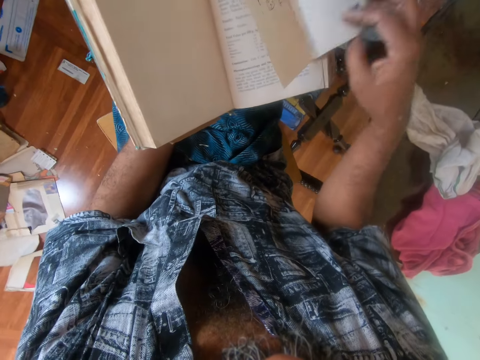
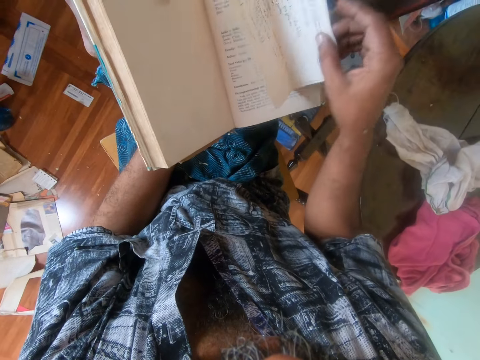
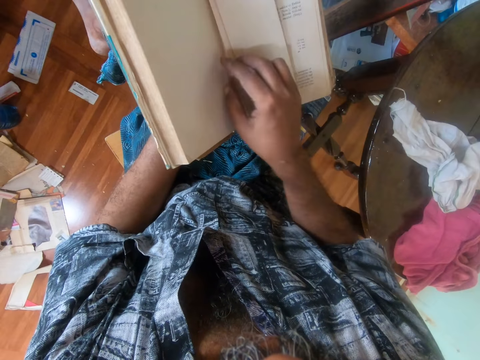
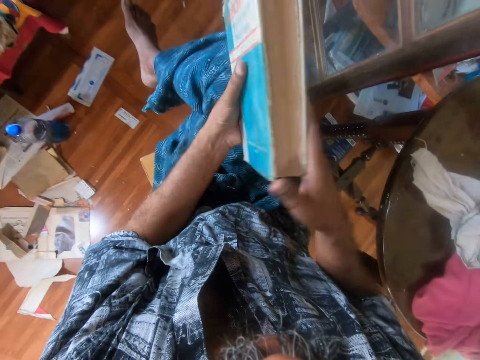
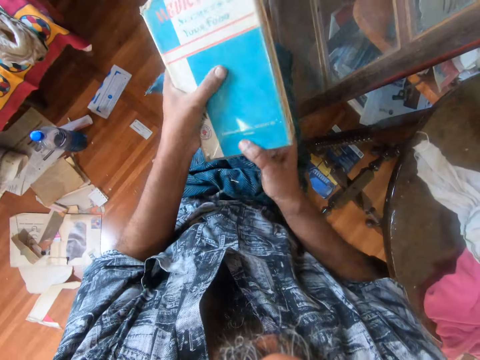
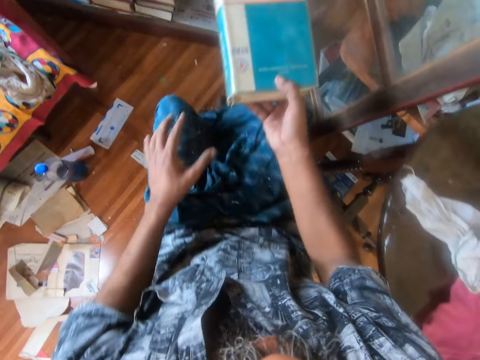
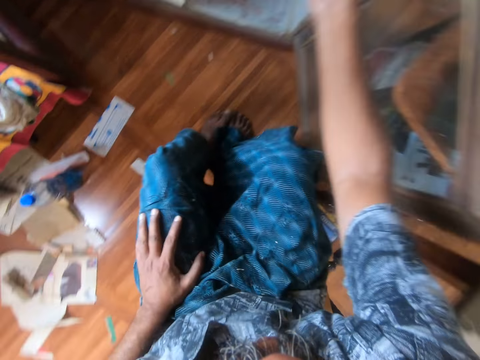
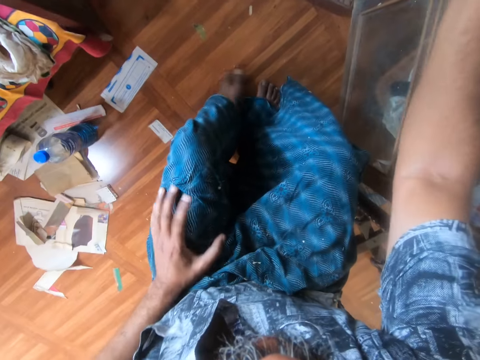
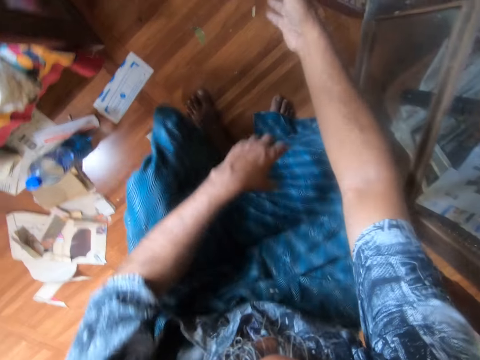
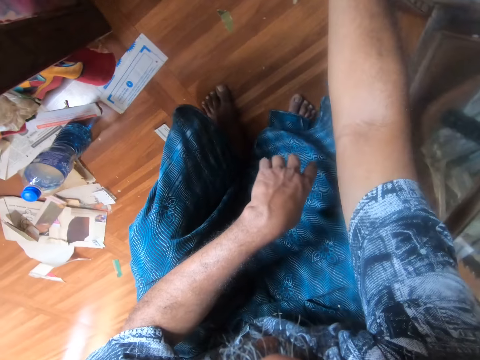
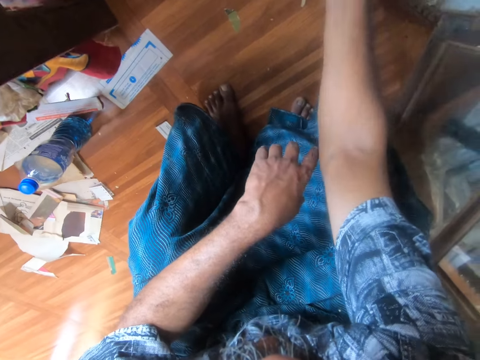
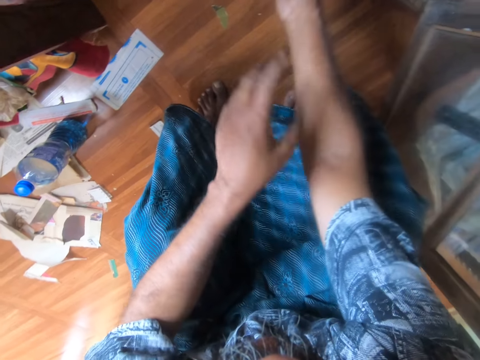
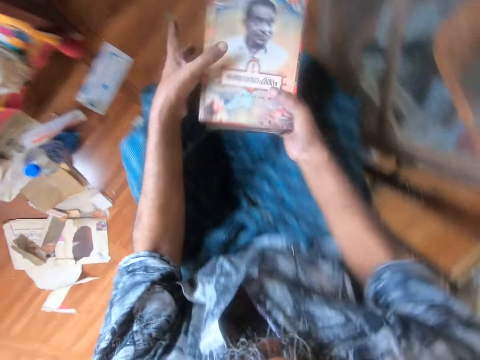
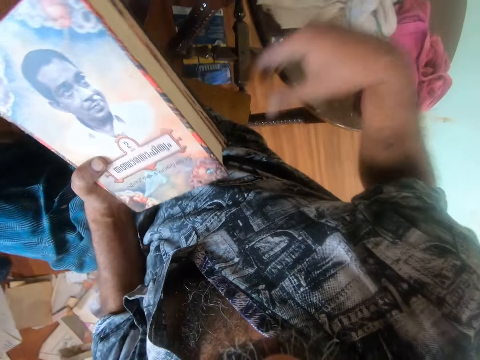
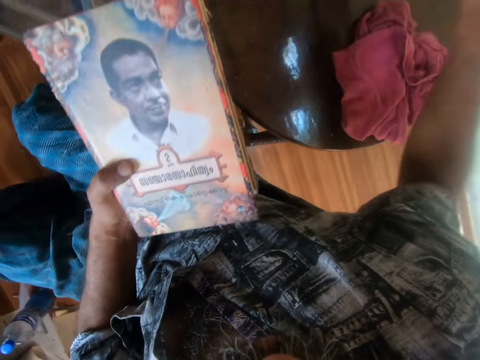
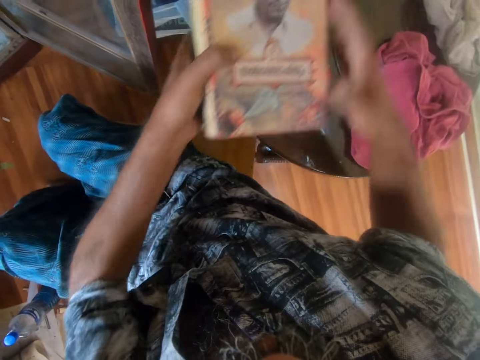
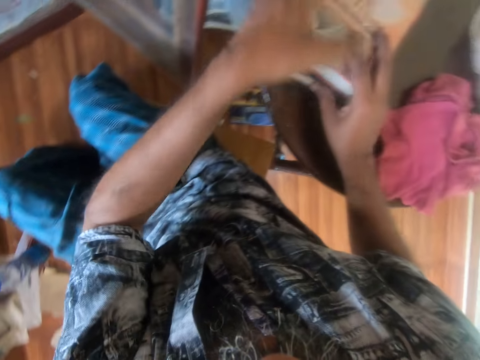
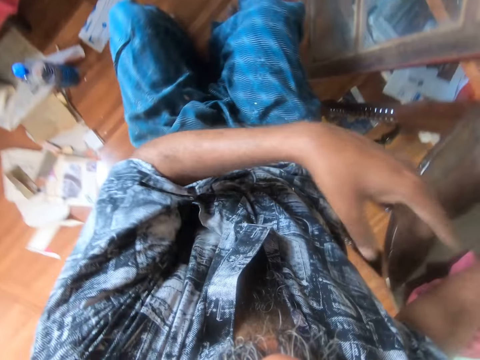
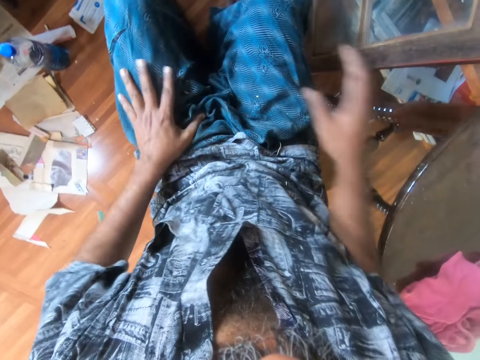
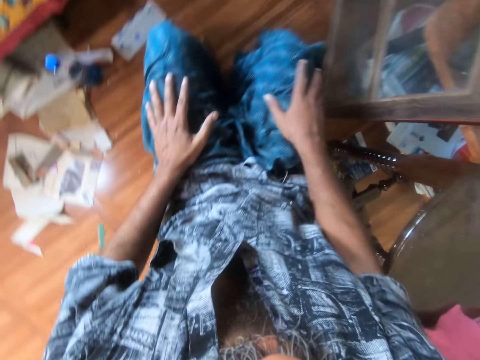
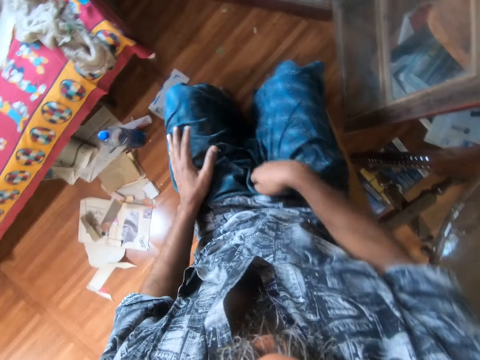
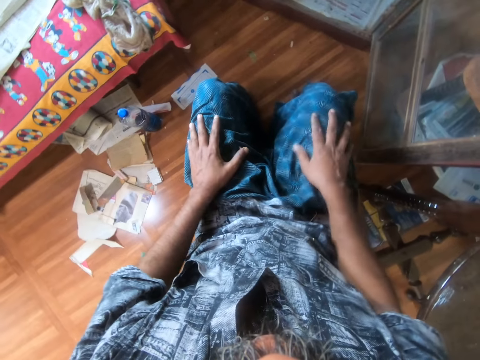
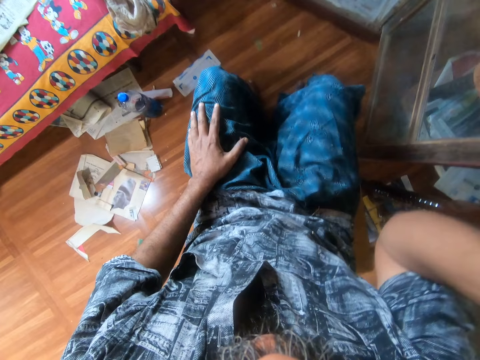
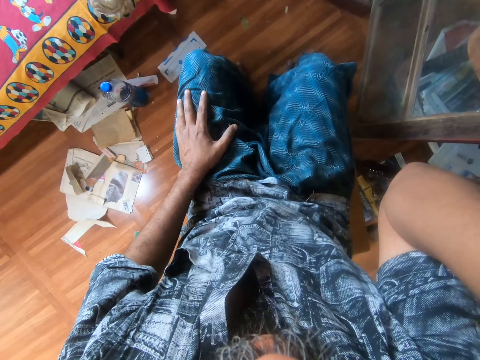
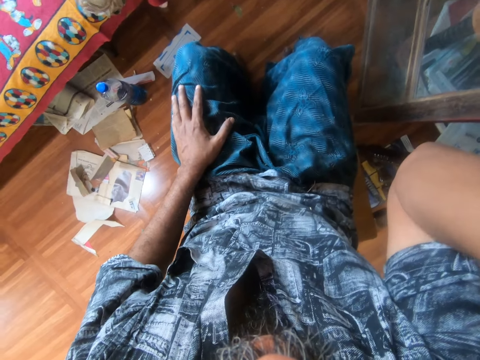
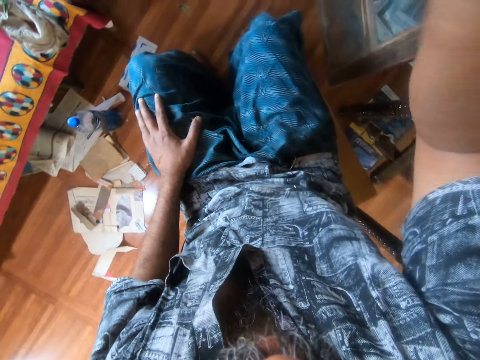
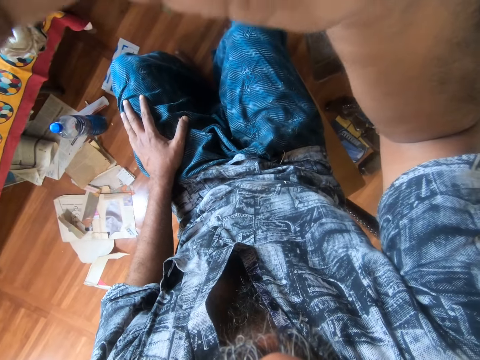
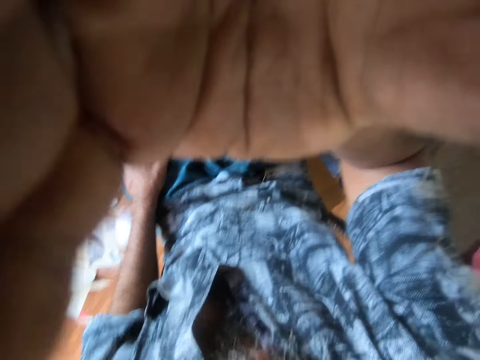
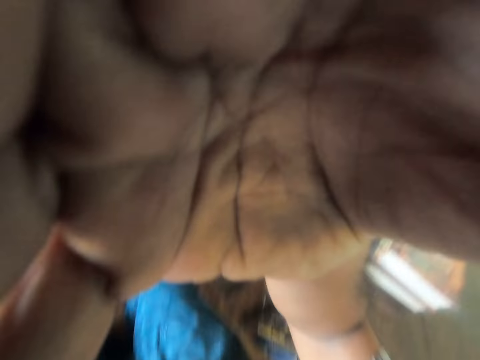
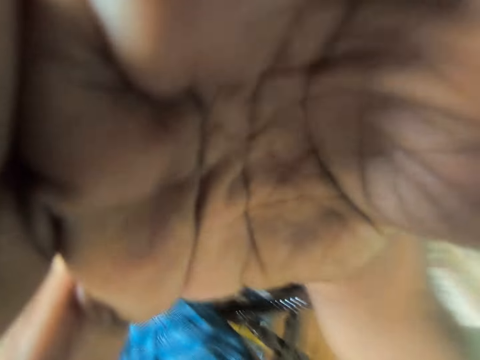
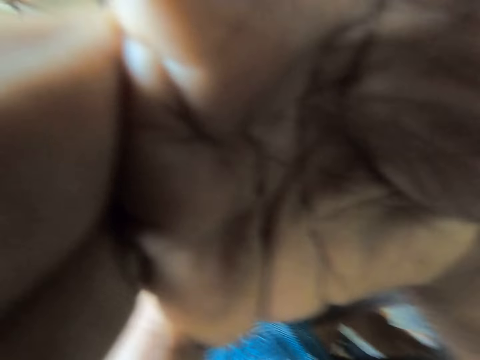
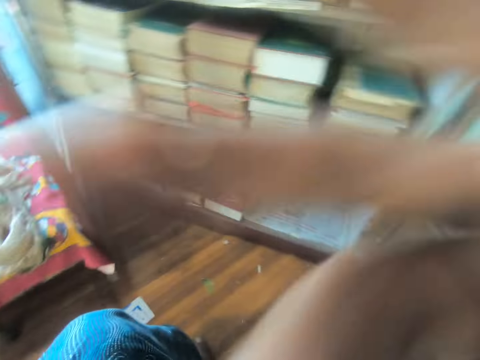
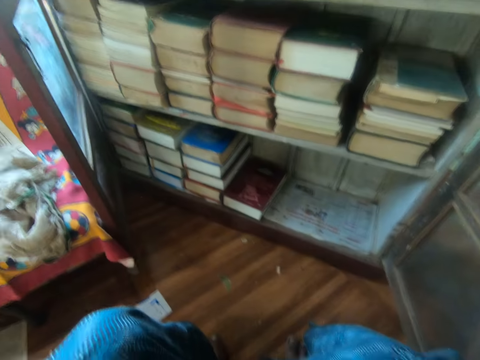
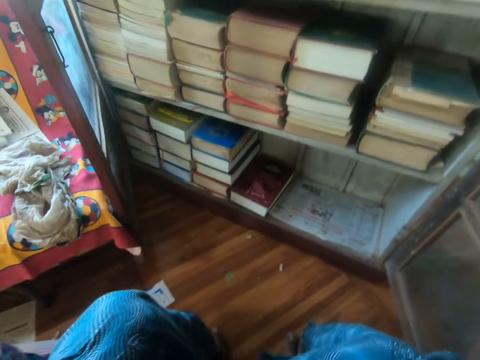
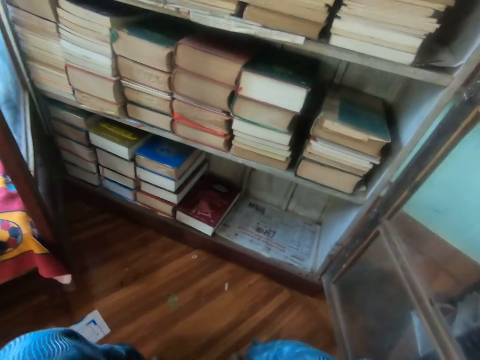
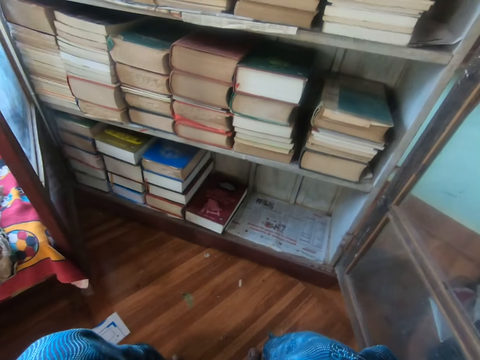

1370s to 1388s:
The camera wearer lifts the paper with his hand. He places the paper on the book. He folds the paper with his hand. He turns the paper on the book. He closes the book with his hand. He places the book on the other hand. He puts the book in the cabinet. He places the book on the table. He picks up a book with his right hand. He holds the book with his hands. He moves the cloth aside on the table. He holds the book with his hands. He places the book on the table. He does something with his hand. He places his hands on his lap. He adjusts the camera with his right hand.

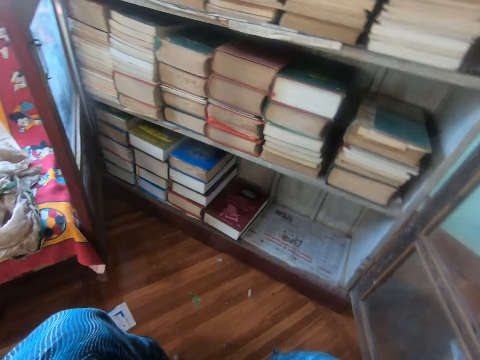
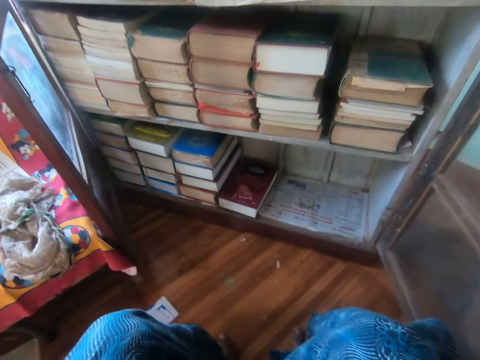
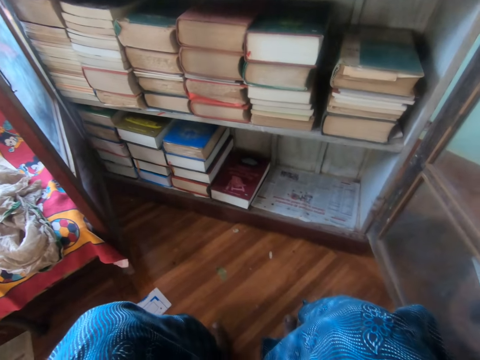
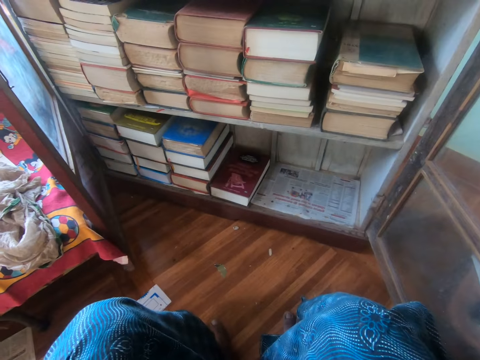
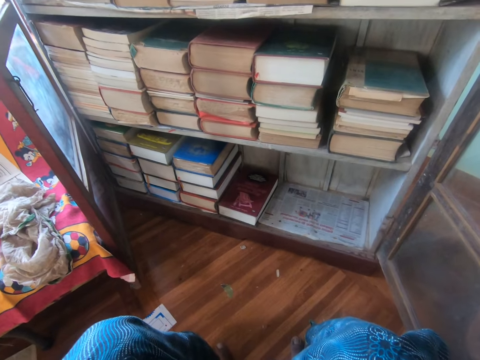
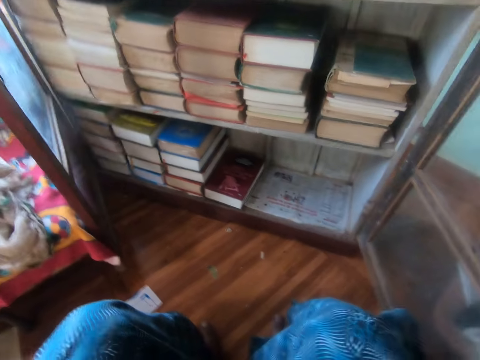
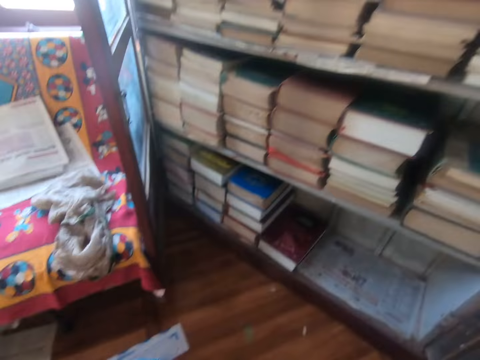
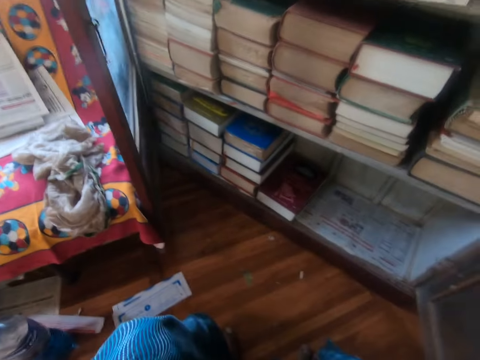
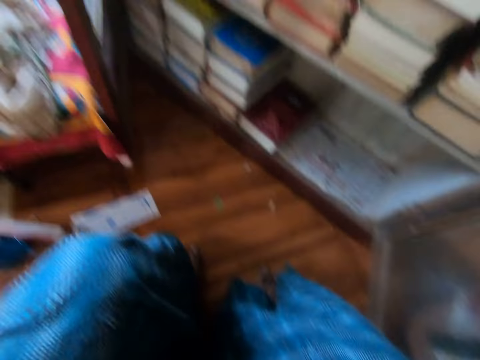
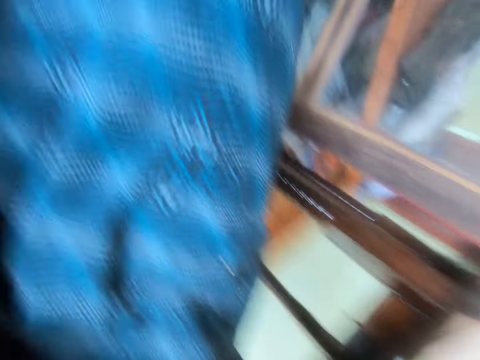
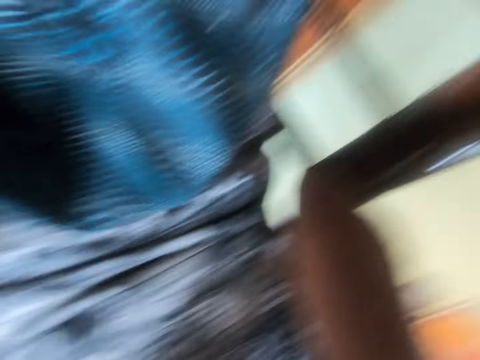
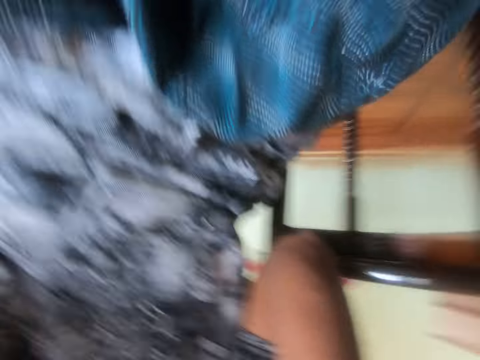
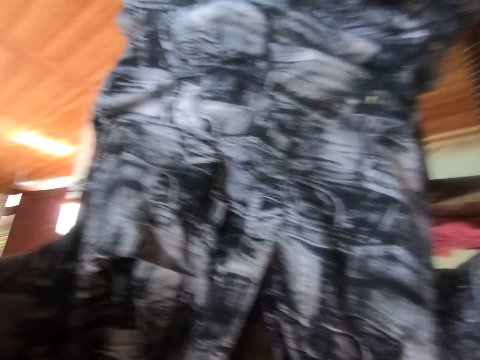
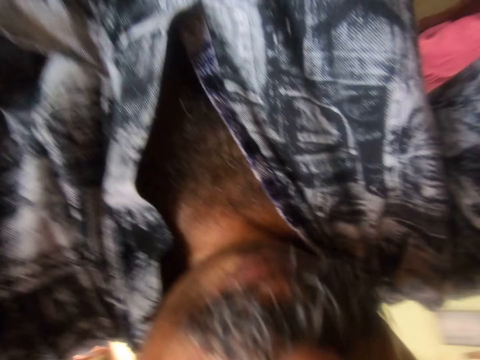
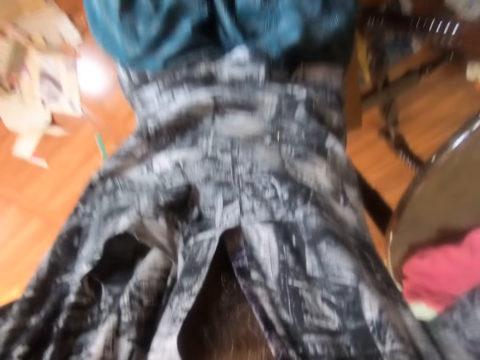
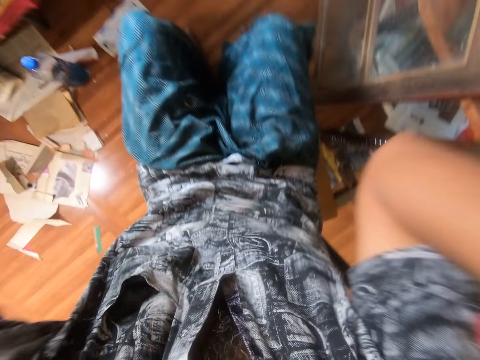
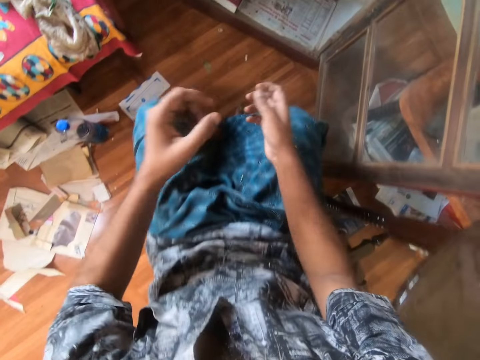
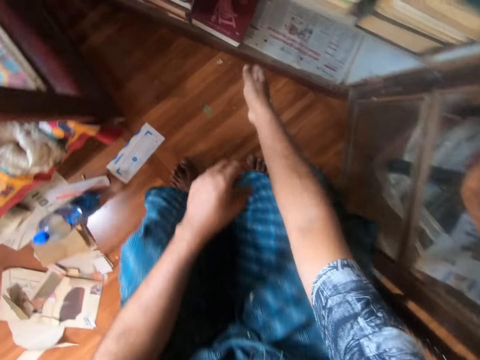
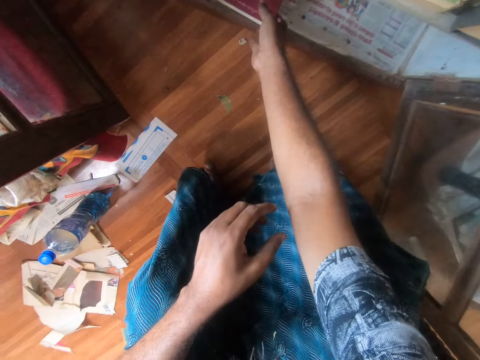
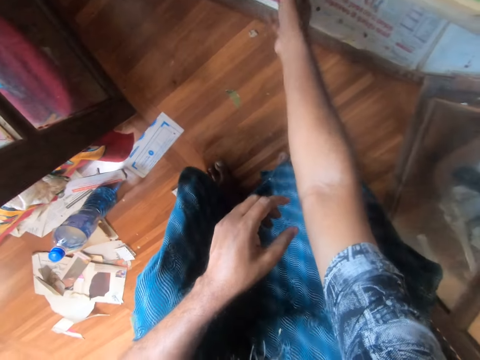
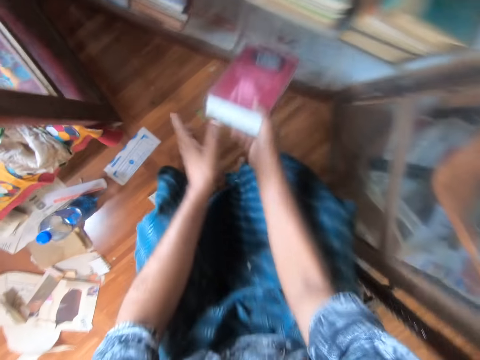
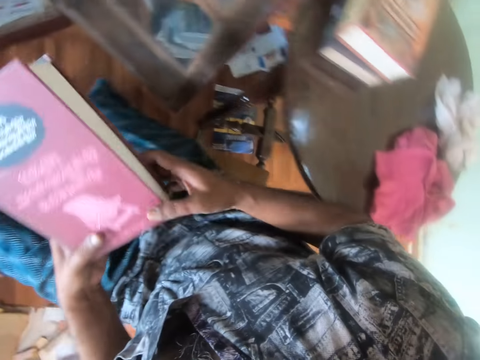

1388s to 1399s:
The camera wearer picks up a book from the book shelf. He holds the book with his hands.
